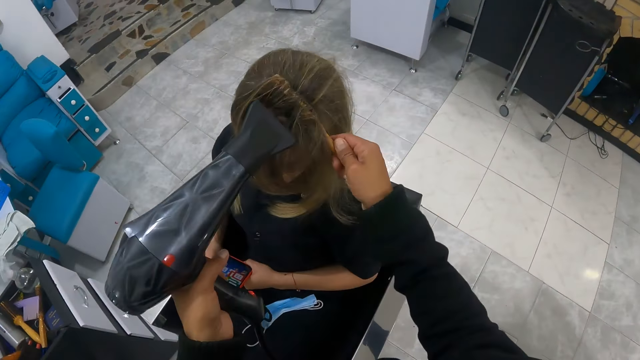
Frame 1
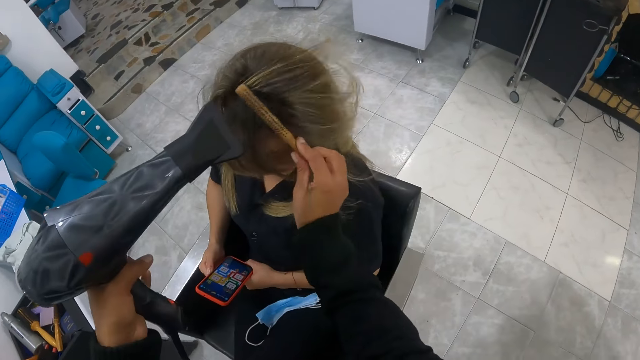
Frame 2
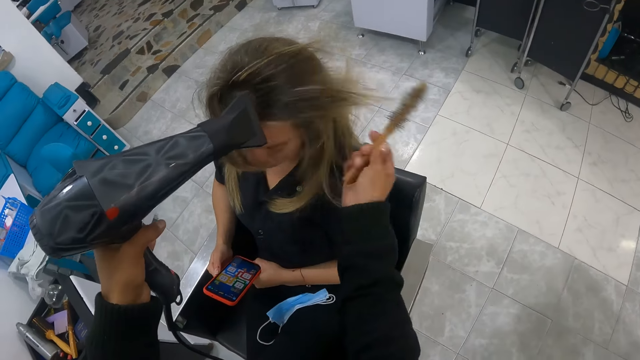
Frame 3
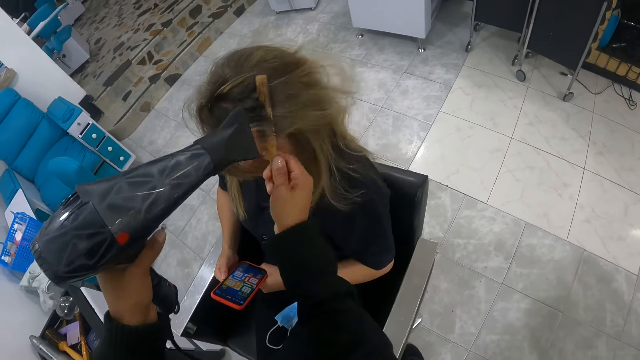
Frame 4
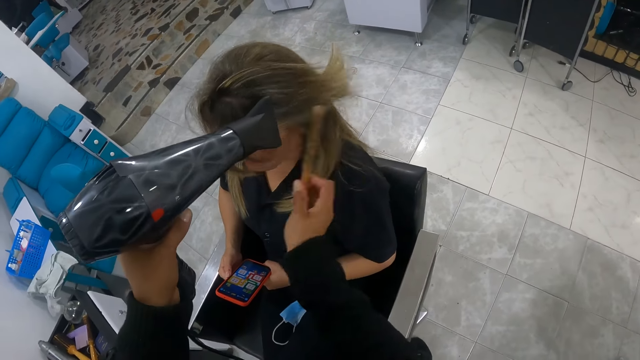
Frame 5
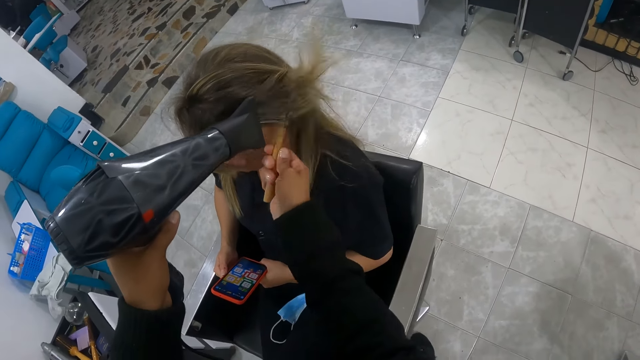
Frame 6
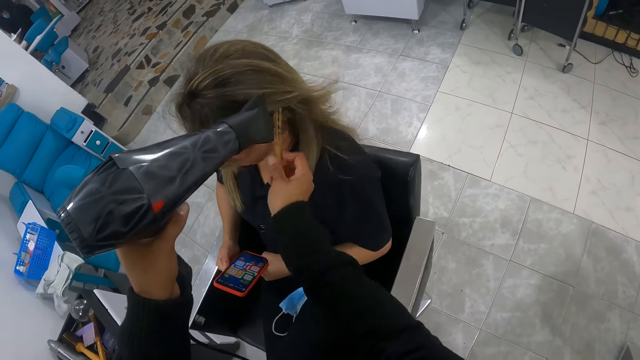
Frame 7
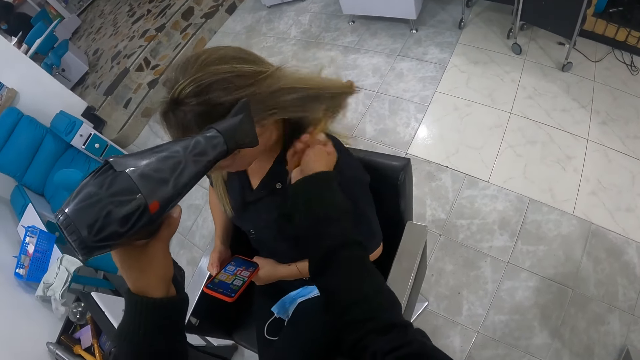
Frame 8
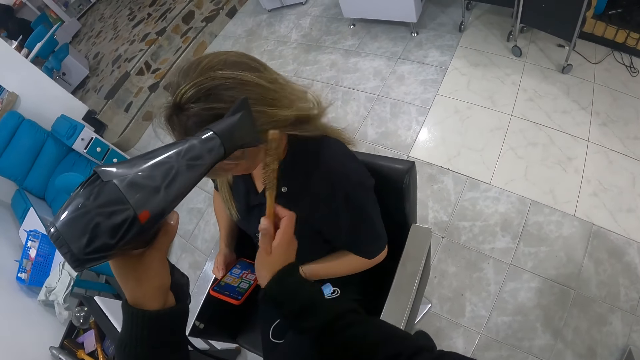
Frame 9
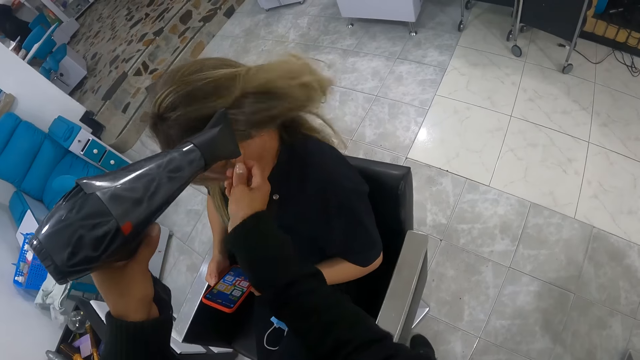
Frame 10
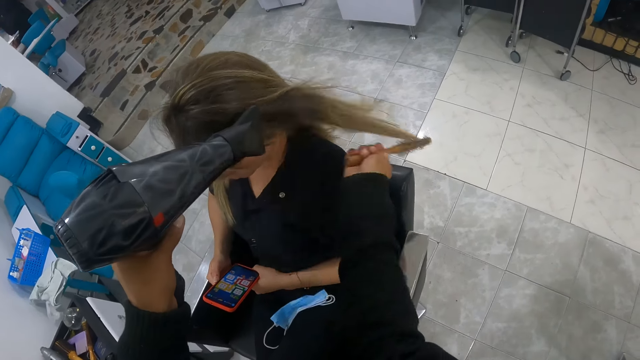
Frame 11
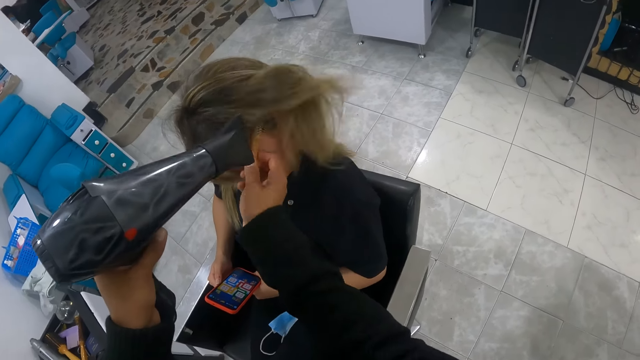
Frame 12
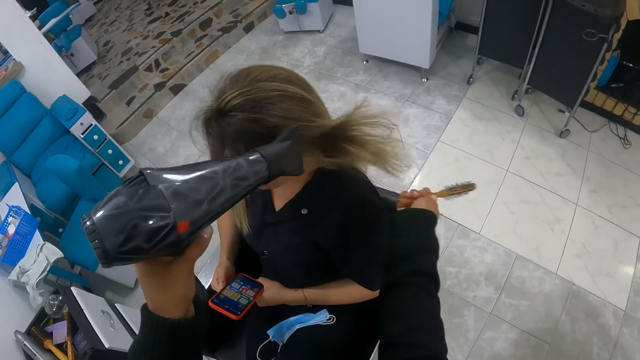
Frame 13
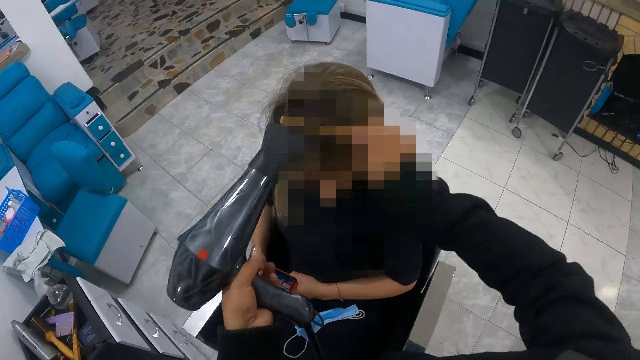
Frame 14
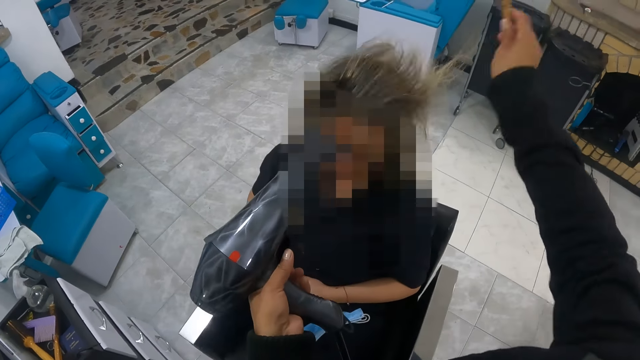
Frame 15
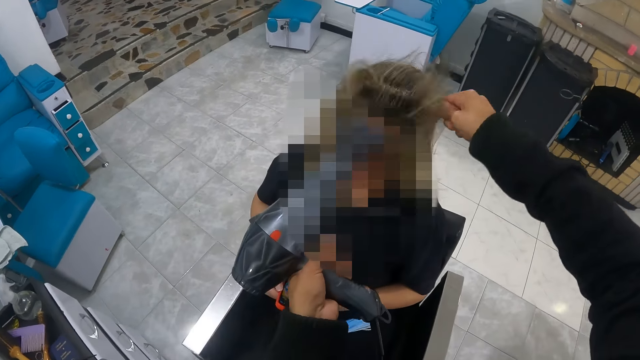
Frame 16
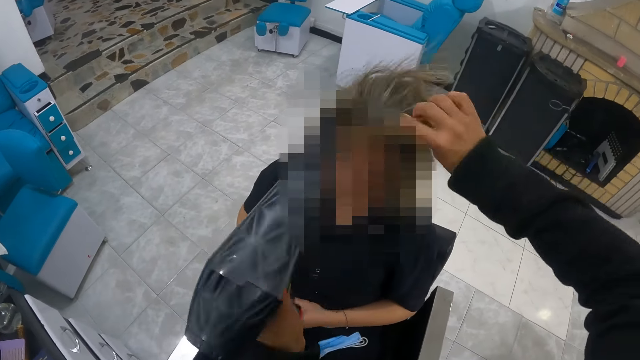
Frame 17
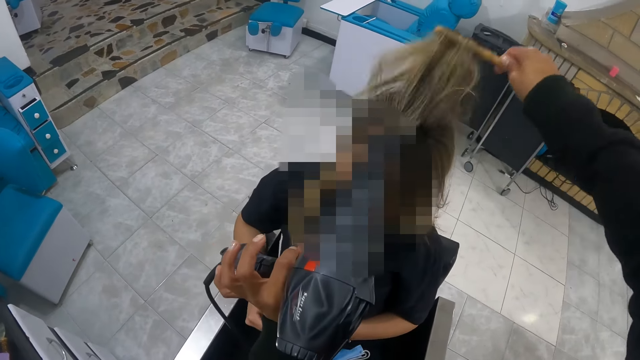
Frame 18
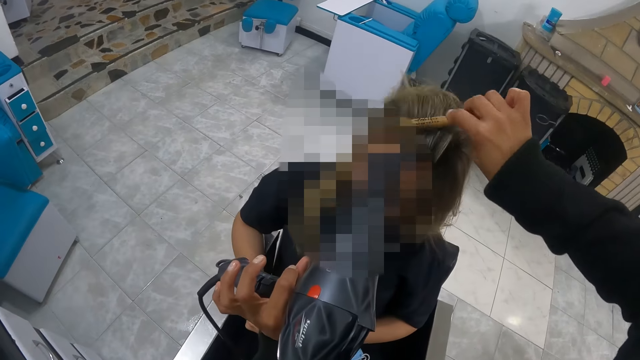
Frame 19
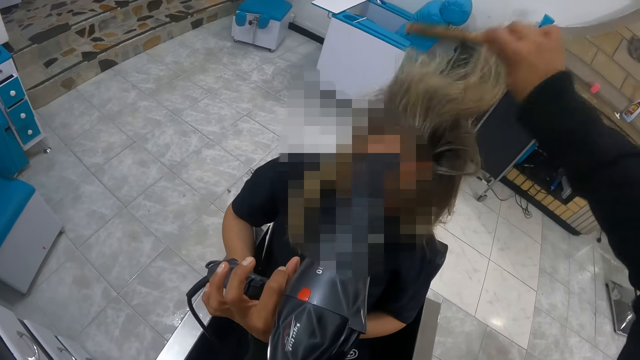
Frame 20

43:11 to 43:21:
The camera wearer brushes the woman's hair with the small brush and the hair dryer in her hands. She straightens the woman's hair with the blow dryer. She combs the woman's hair. She straightens the woman's hair with the blow dryer.

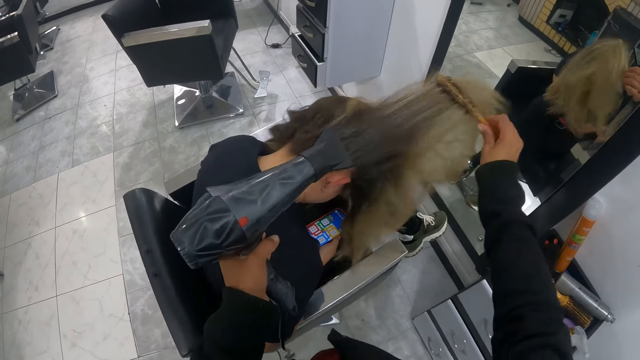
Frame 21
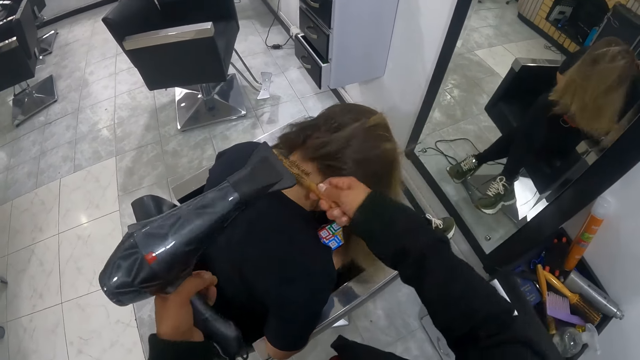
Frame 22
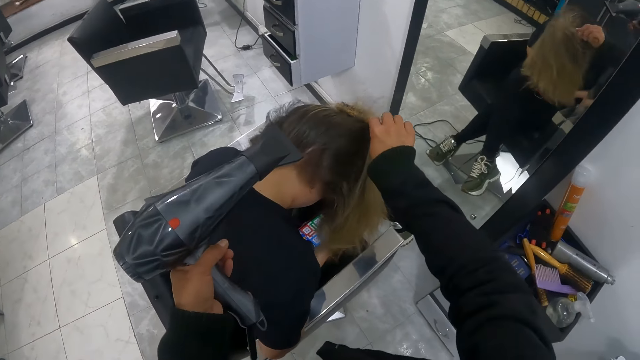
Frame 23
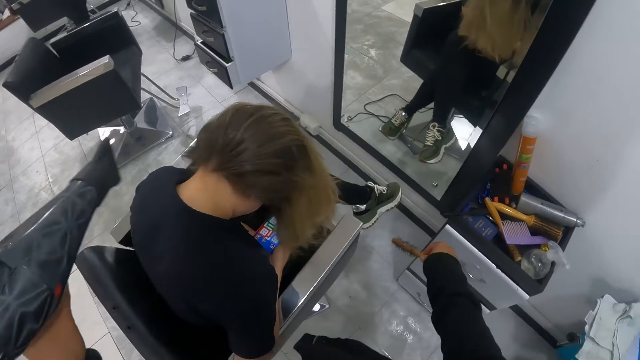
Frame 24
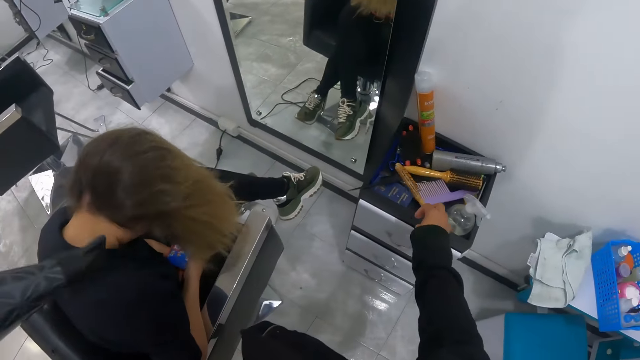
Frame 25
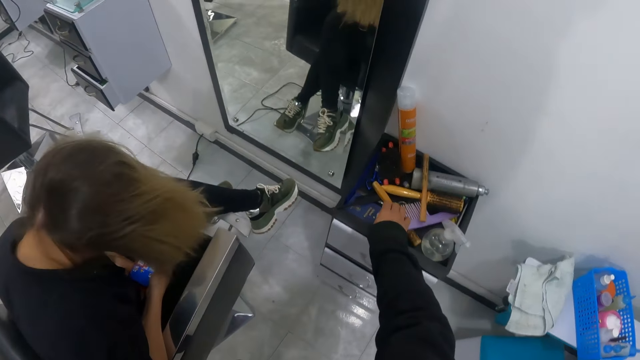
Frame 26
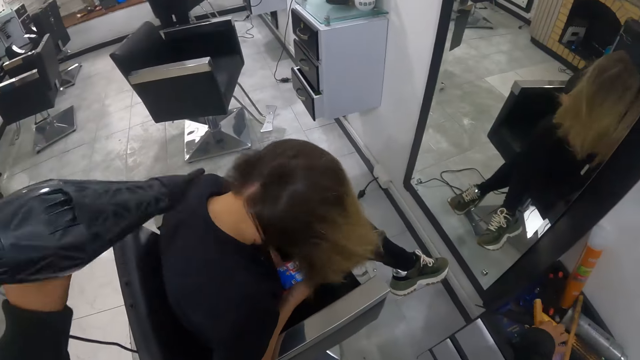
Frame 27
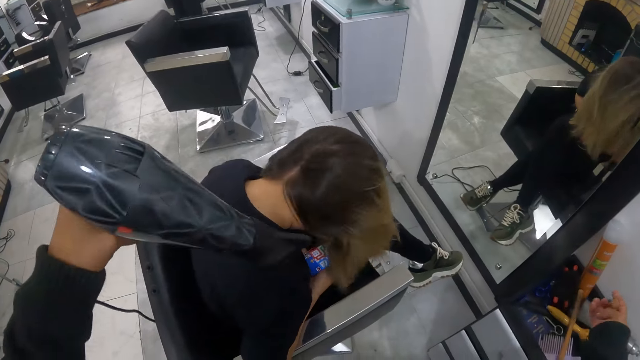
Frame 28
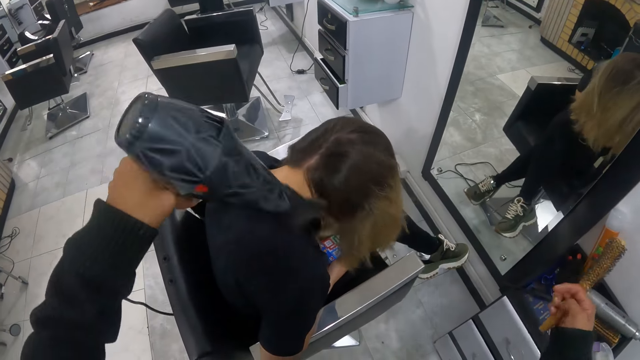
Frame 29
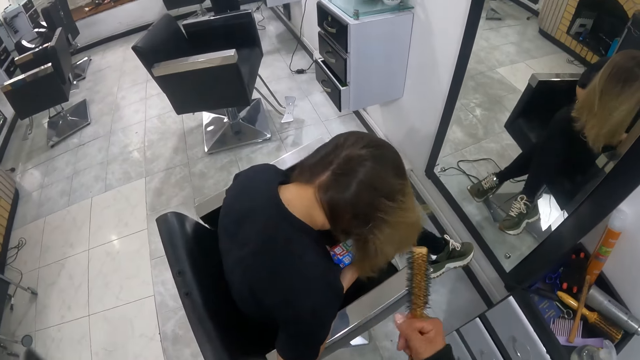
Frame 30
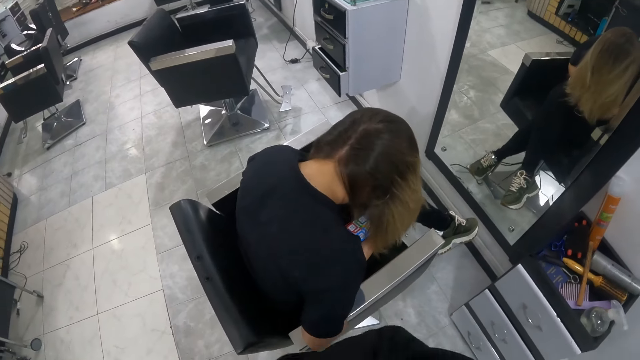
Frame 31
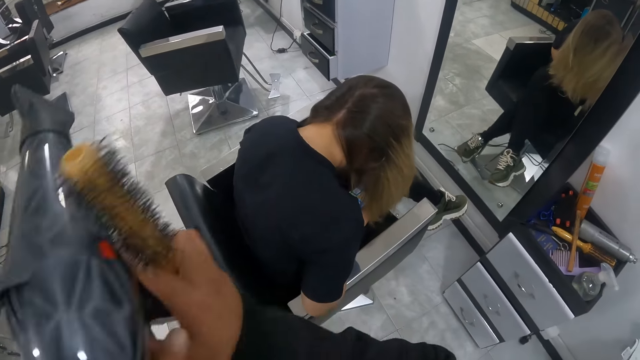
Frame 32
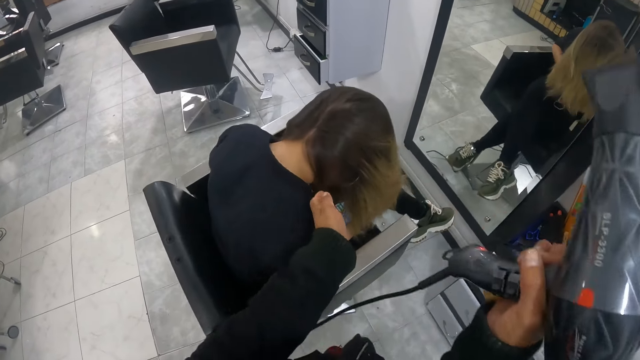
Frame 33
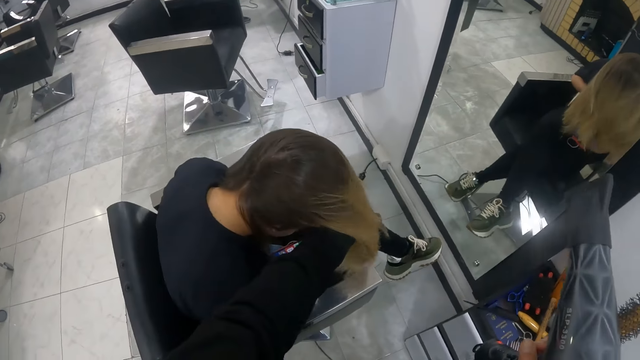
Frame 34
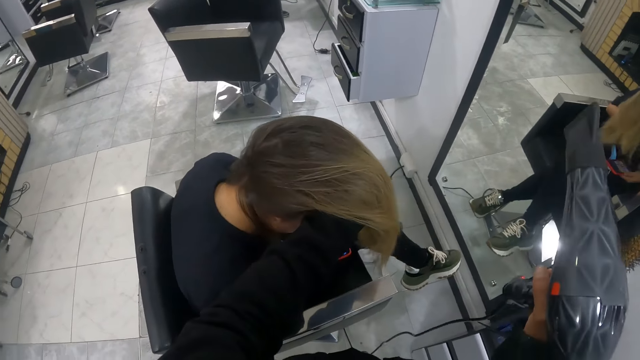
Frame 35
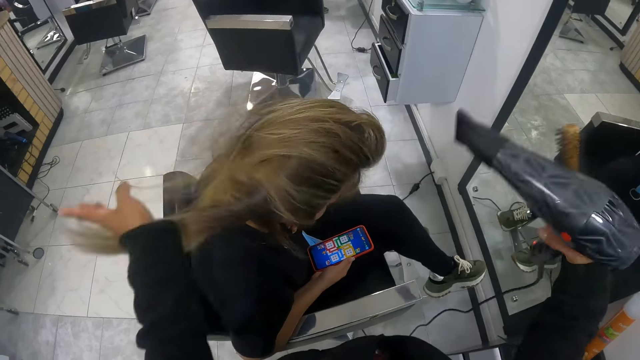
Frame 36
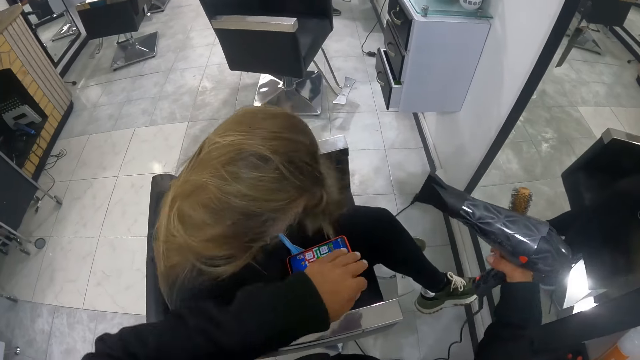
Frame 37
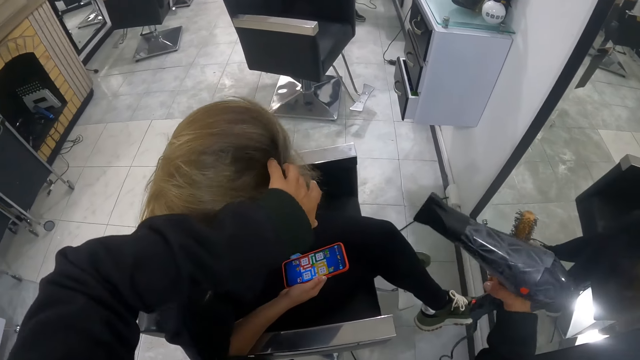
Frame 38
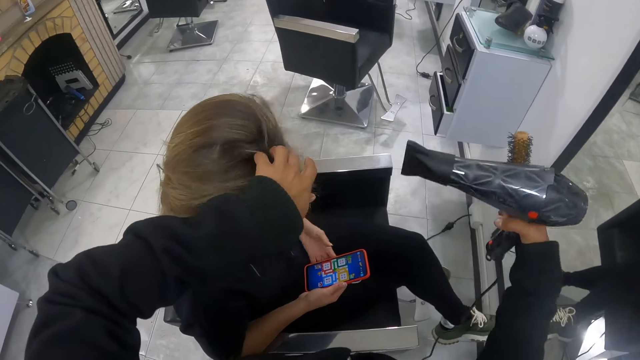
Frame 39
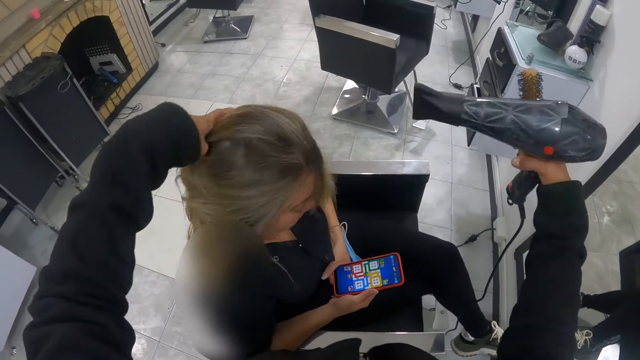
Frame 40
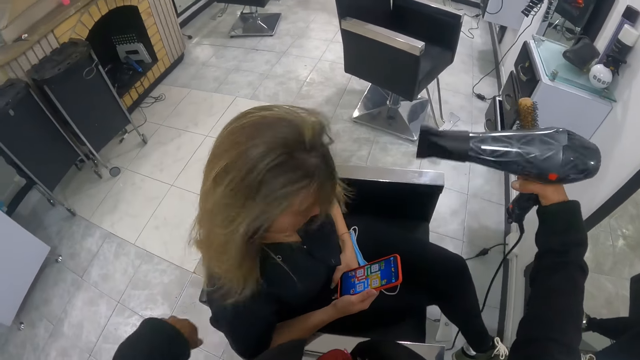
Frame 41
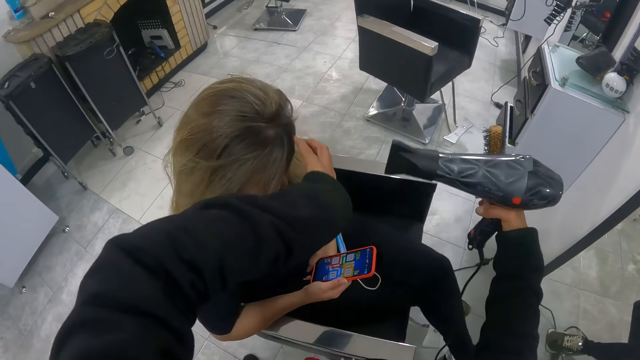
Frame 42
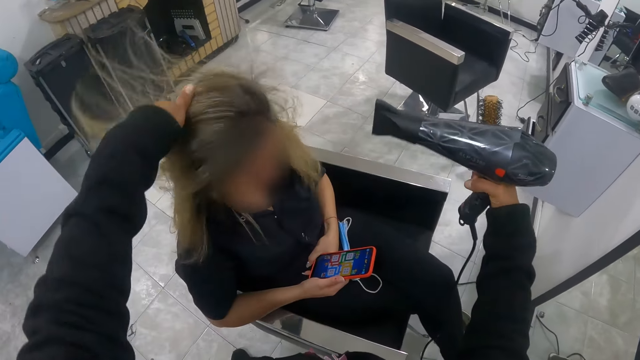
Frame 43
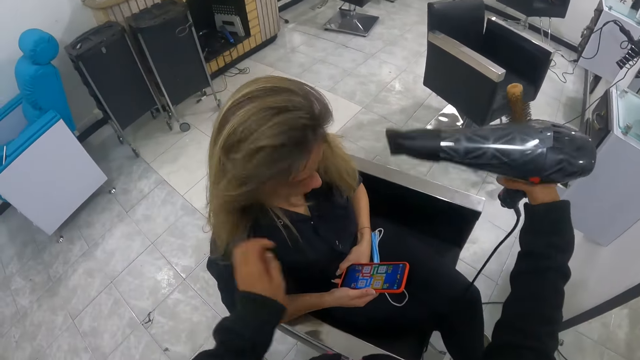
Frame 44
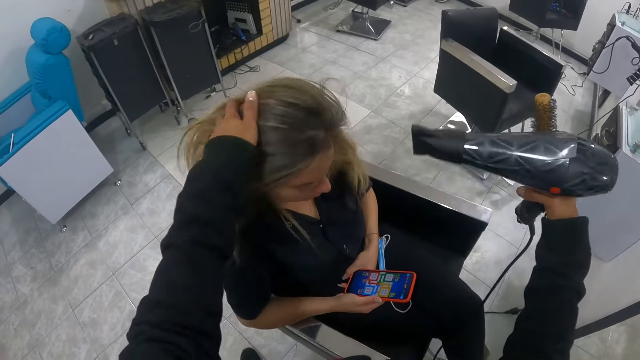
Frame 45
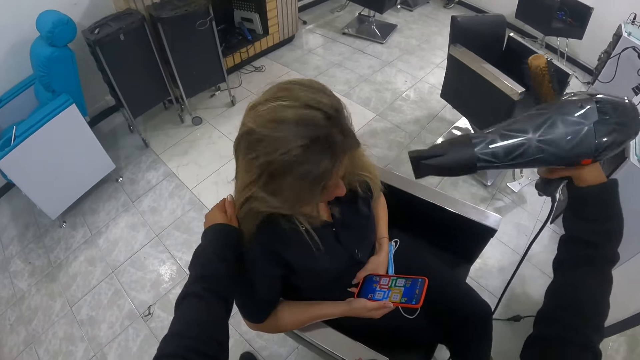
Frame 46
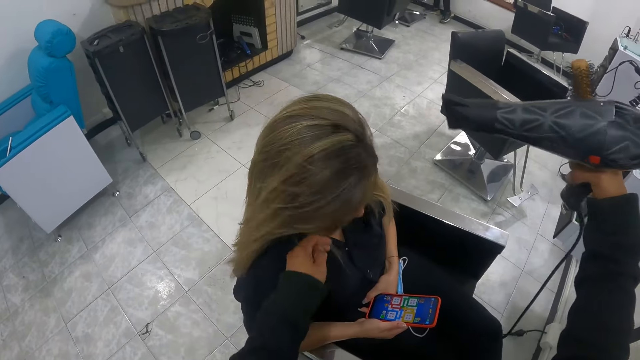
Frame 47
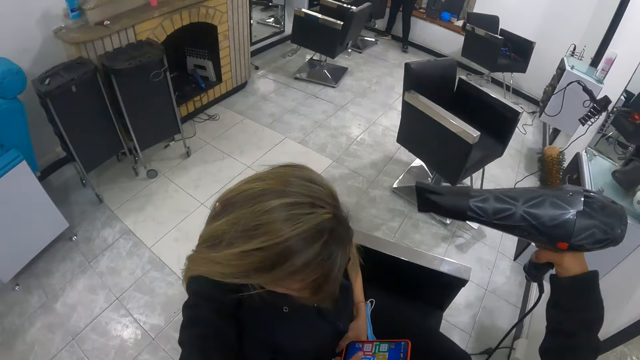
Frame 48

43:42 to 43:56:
The camera wearer drops the small brush on the top of the drawer with her right hand. She blows the woman's hair with the hair dryer in her left hand. She picks a hair brush from the top of the drawer with her right hand. She touches the woman's hair. She blows the woman's hair with the hair dryer. She touches the woman's hair. She touches the woman's hair again. She blows the woman's hair with the hair dryer.
